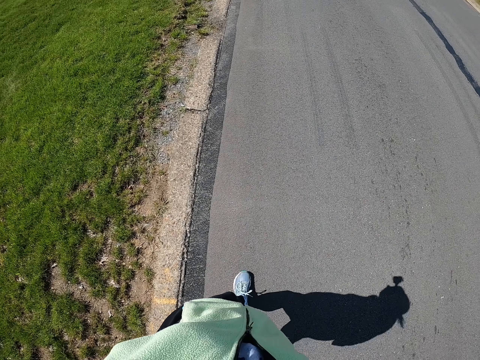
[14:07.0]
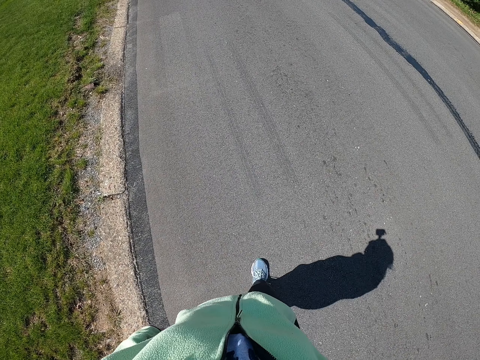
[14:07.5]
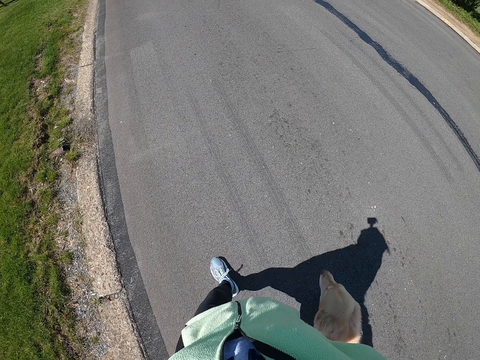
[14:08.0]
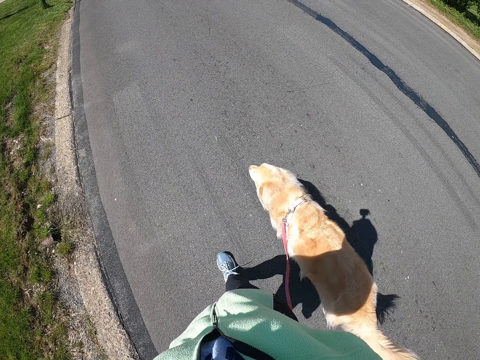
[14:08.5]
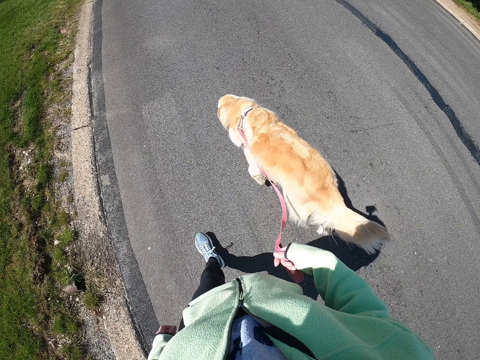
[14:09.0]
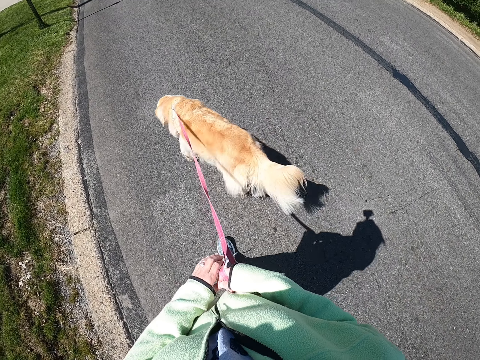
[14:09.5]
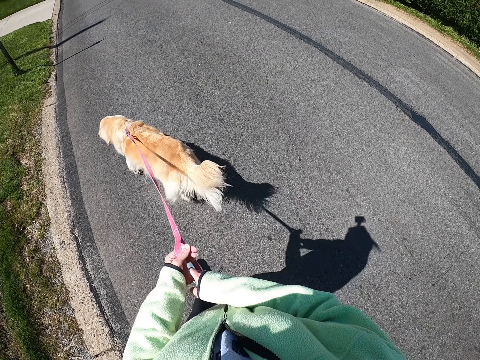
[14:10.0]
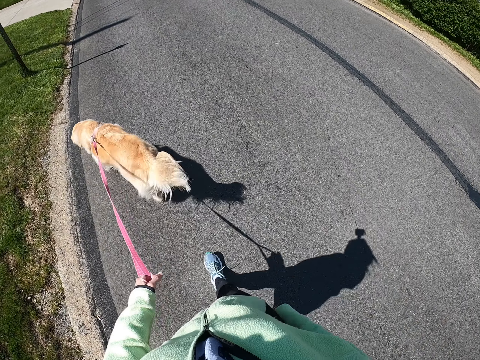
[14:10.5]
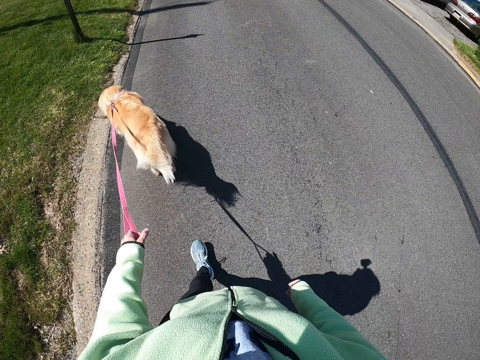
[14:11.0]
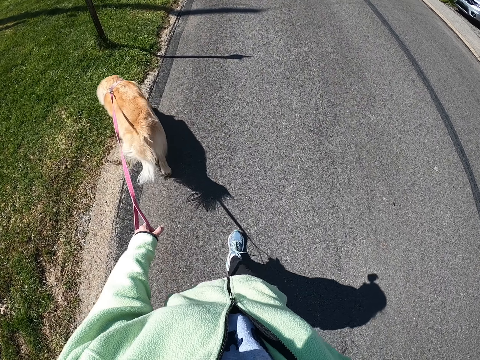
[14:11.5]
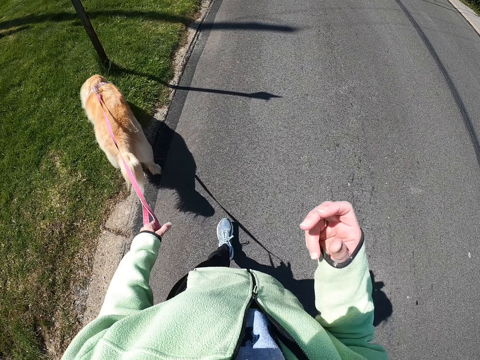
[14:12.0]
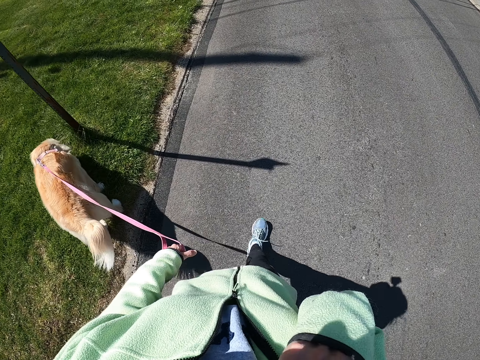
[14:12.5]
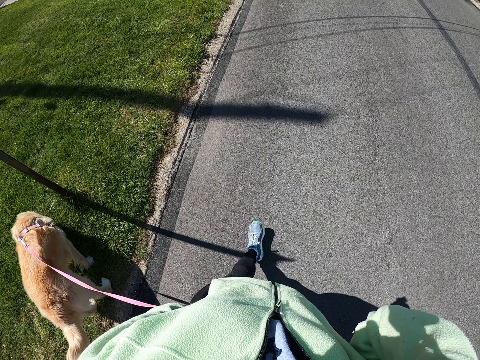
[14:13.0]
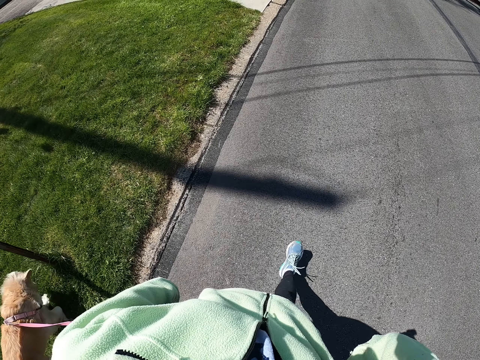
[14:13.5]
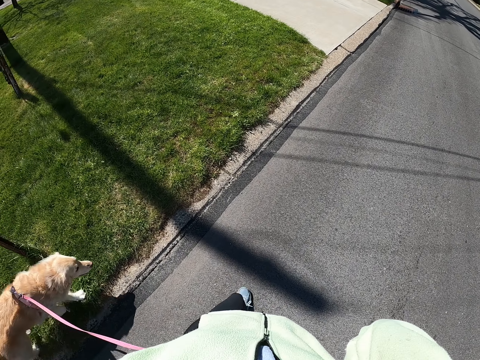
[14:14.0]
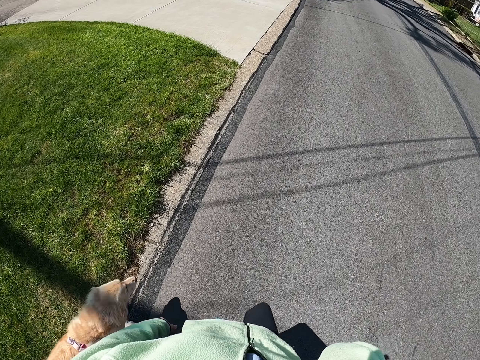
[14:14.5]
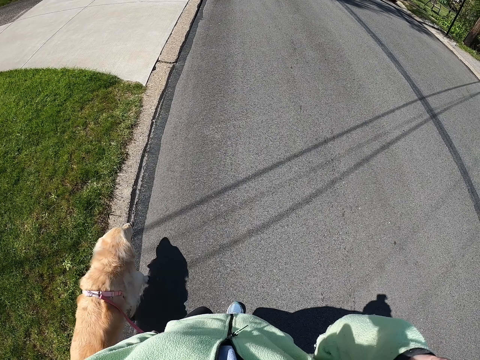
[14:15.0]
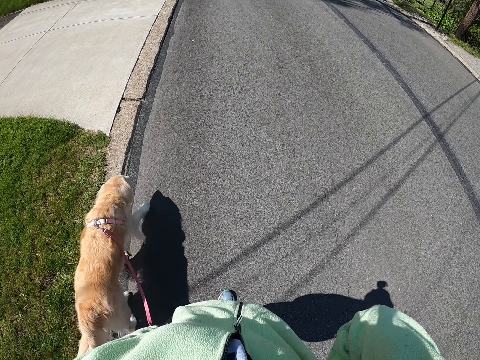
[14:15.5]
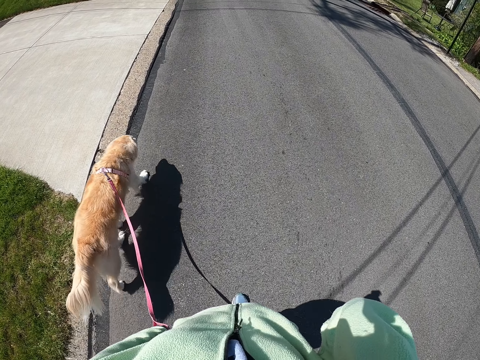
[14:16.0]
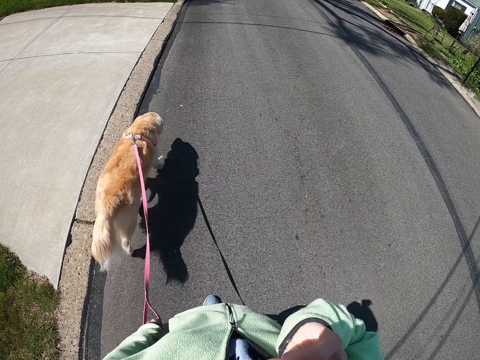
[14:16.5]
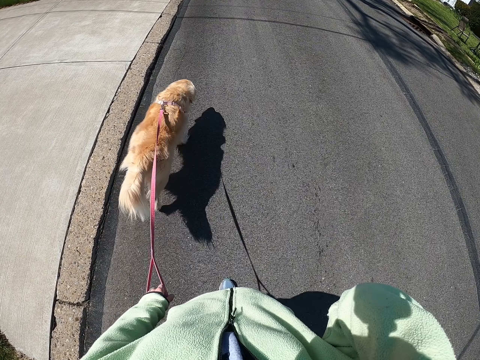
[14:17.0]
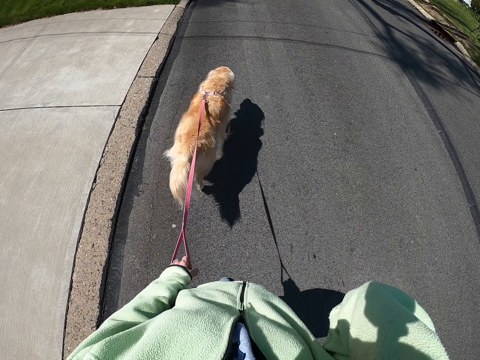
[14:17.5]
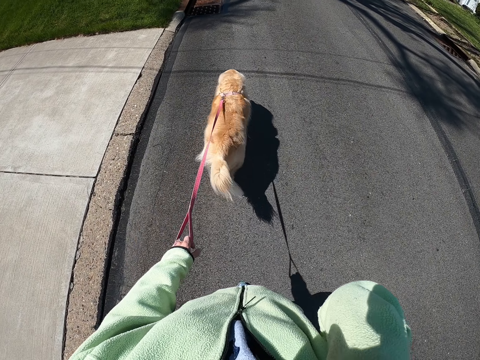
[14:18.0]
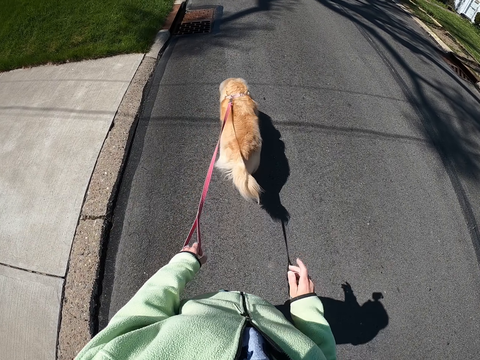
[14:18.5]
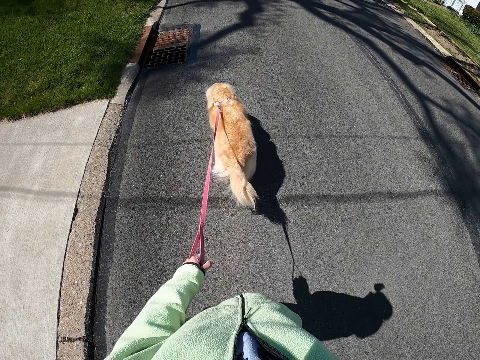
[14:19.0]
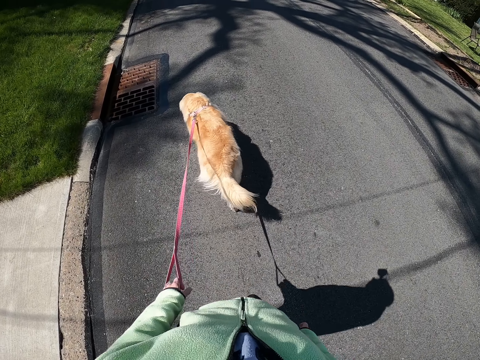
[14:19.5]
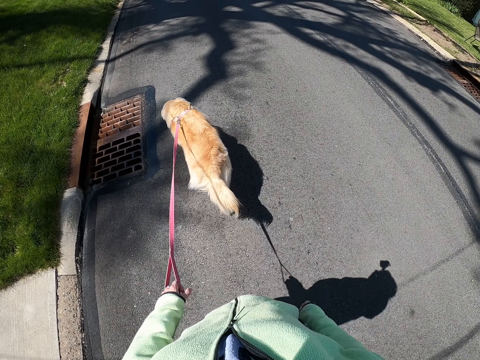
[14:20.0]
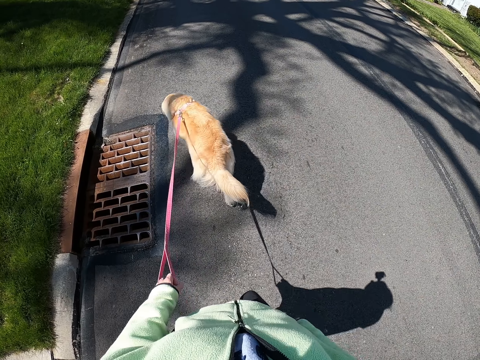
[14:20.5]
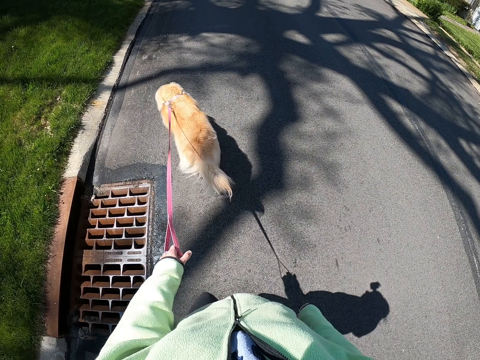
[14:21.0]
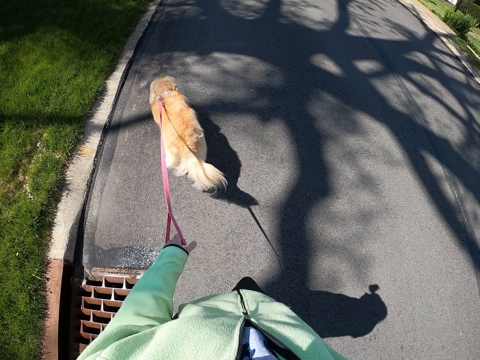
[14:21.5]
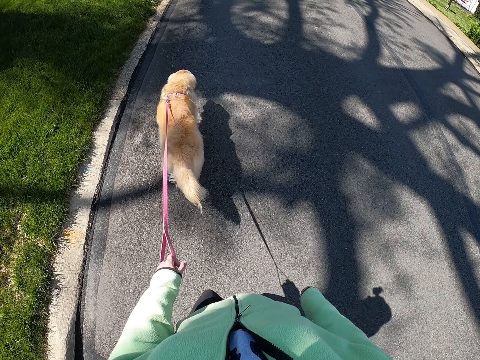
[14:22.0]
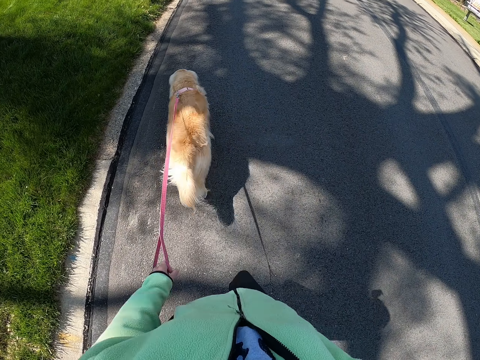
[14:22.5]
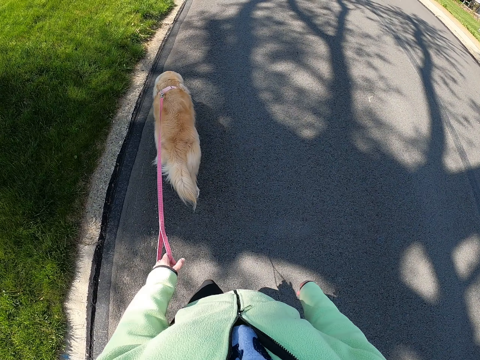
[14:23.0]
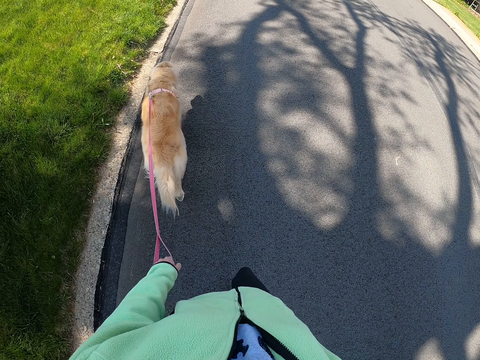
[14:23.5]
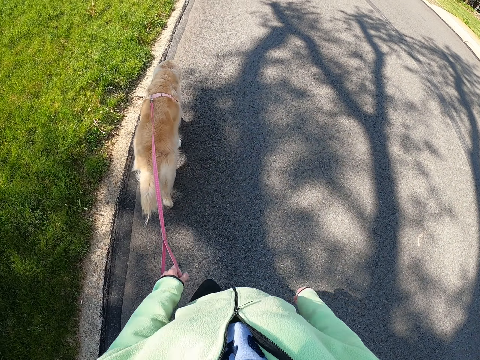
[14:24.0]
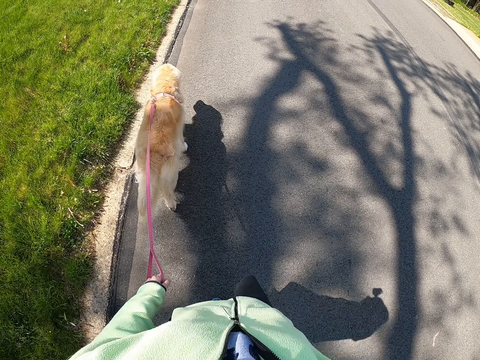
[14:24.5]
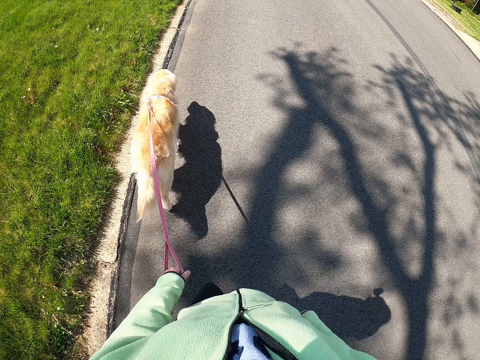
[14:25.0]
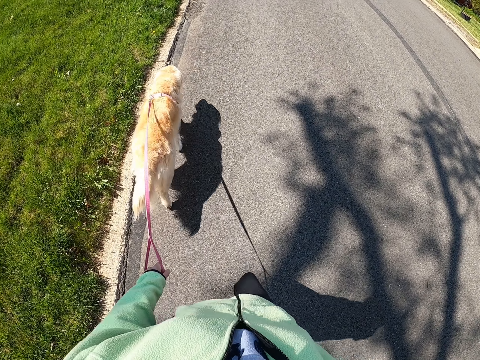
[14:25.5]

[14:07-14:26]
The camera wearer walks around with the puppy in her right hand on the road. She exchanges the rope to the left hand. She walks around with the puppy in her left hand on the road. She lifts her right hand. She touches the face. She walks with the dog on the road. She puts down her right hand. She walks around with the puppy in her left hand.

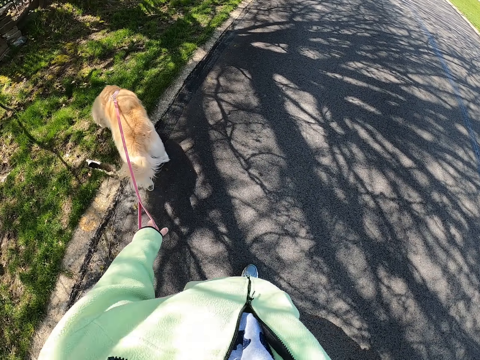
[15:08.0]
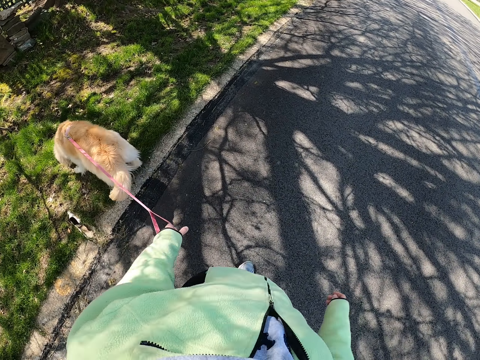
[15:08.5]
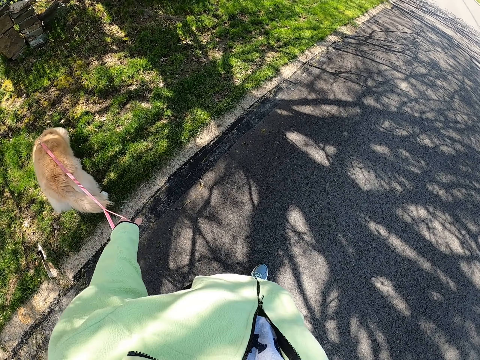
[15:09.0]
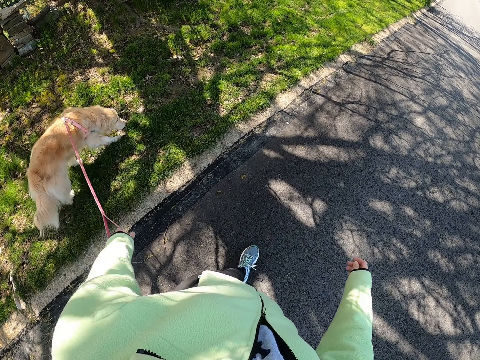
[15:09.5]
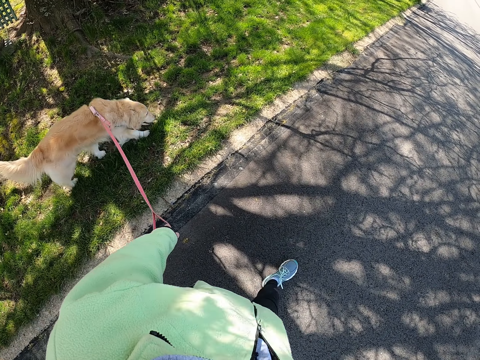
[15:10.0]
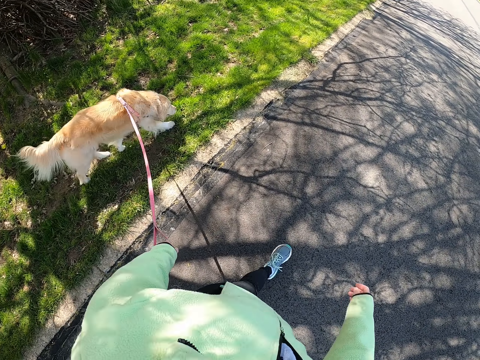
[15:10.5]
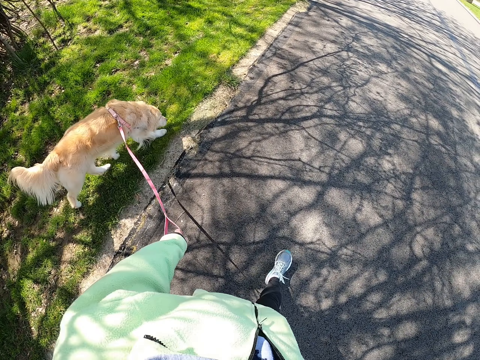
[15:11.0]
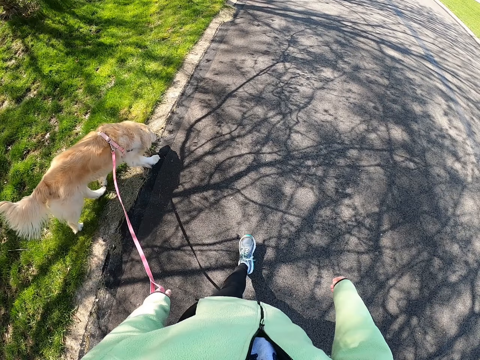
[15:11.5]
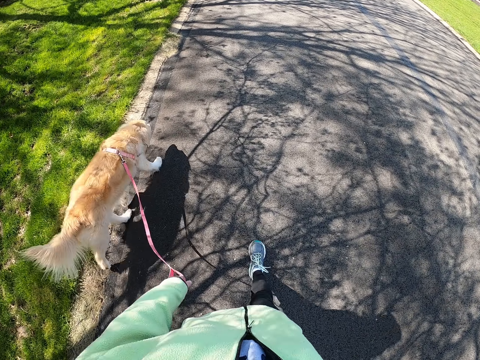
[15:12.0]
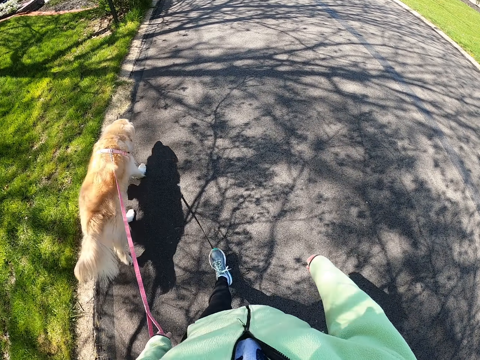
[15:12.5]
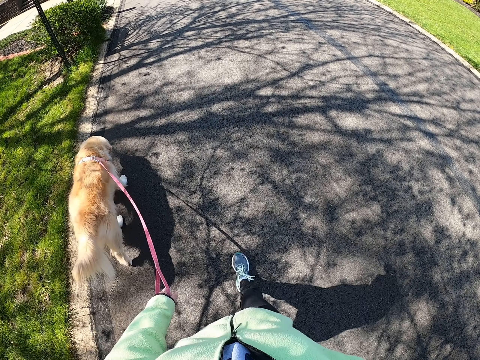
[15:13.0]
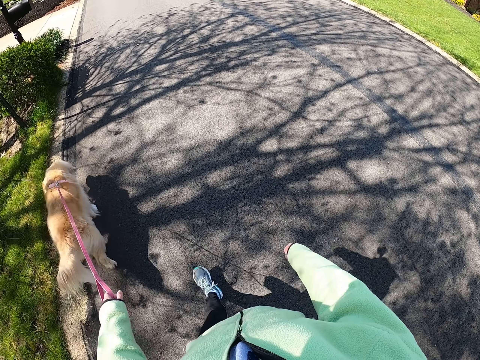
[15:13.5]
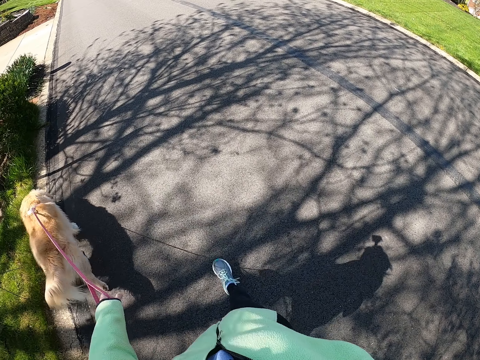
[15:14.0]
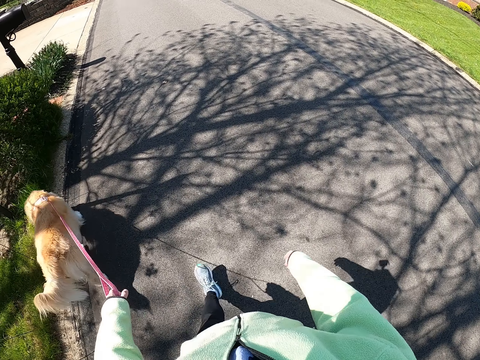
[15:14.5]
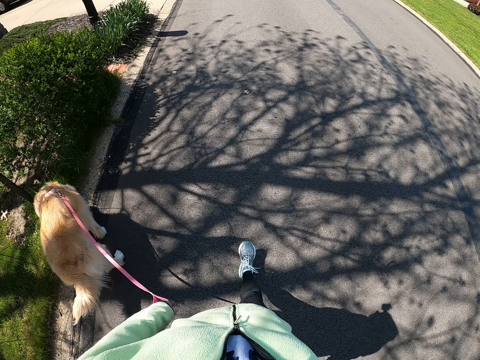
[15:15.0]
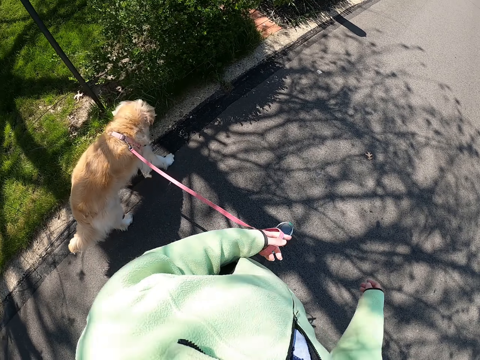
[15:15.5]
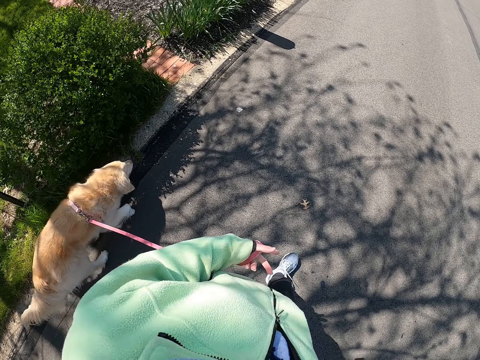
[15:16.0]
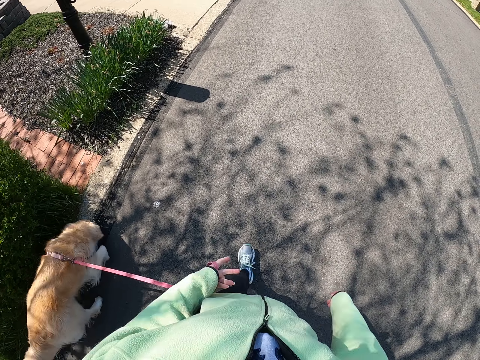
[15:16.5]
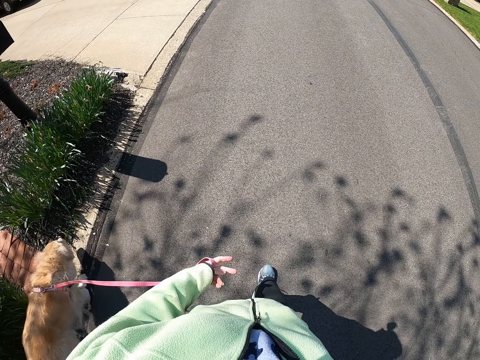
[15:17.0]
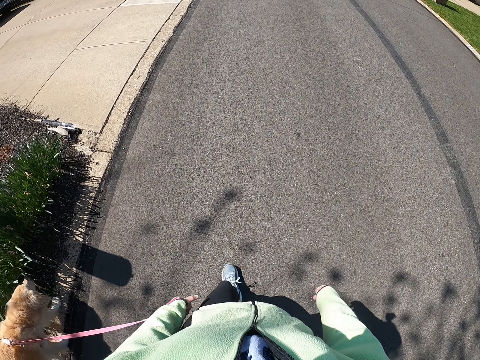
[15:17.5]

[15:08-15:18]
The camera wearer pulls the puppy with her left hand. She walks around with the puppy in her left hand.
